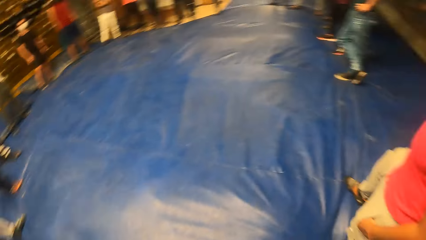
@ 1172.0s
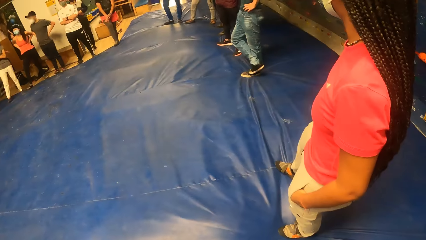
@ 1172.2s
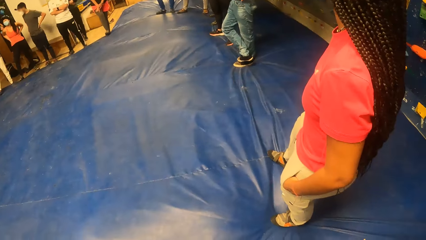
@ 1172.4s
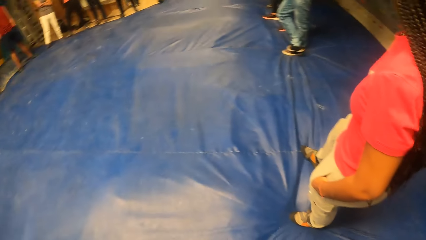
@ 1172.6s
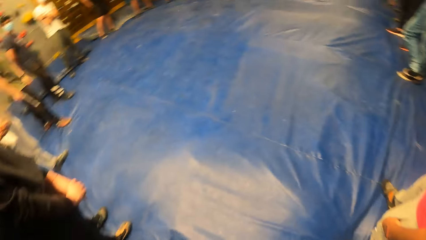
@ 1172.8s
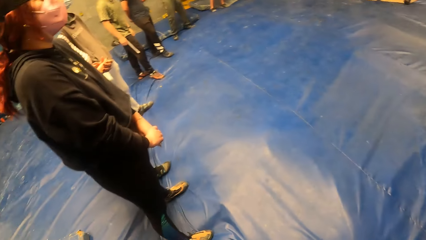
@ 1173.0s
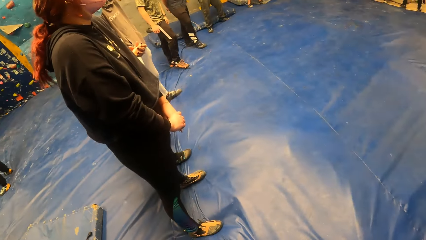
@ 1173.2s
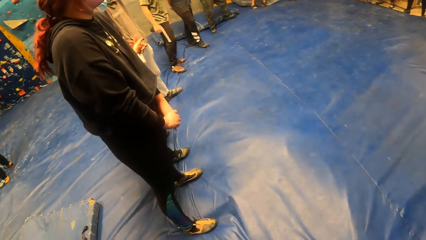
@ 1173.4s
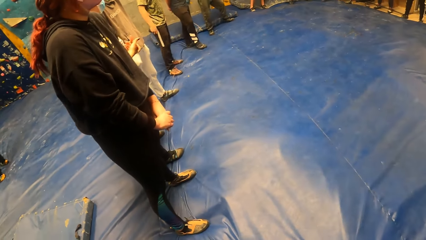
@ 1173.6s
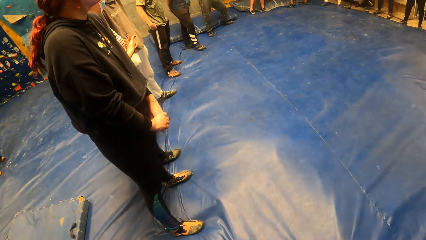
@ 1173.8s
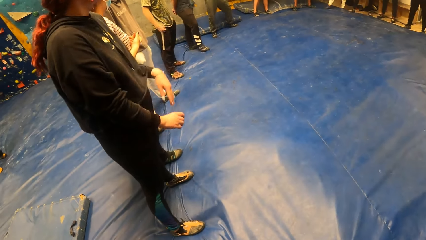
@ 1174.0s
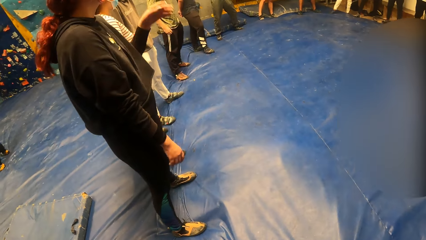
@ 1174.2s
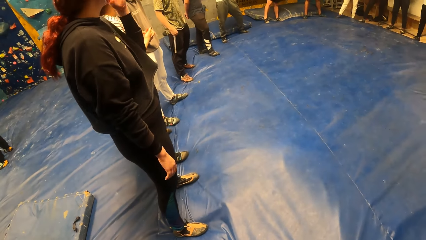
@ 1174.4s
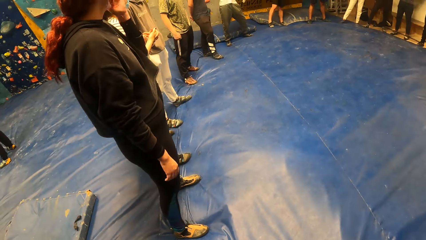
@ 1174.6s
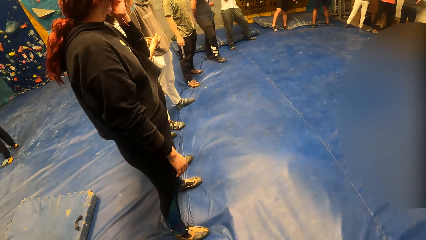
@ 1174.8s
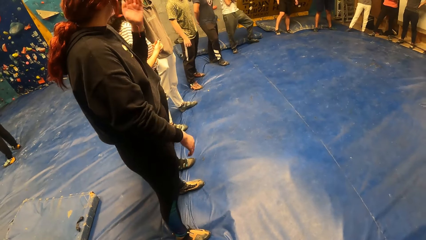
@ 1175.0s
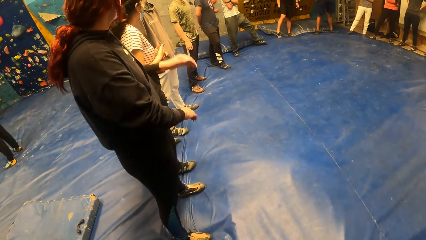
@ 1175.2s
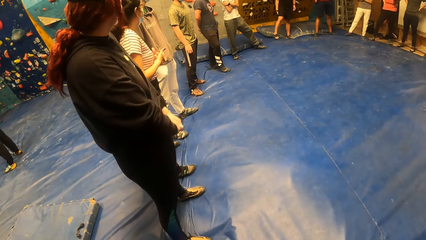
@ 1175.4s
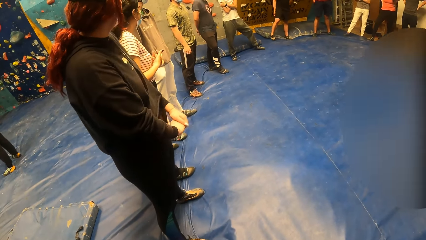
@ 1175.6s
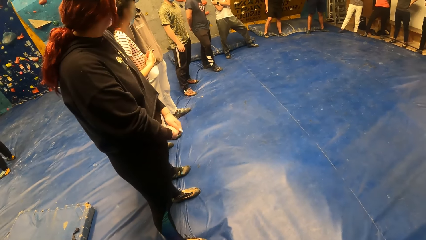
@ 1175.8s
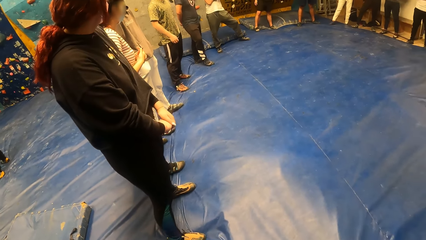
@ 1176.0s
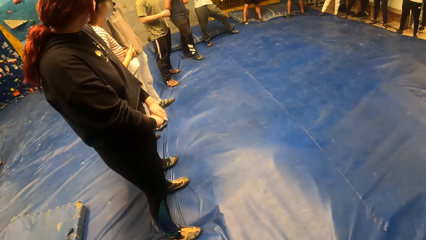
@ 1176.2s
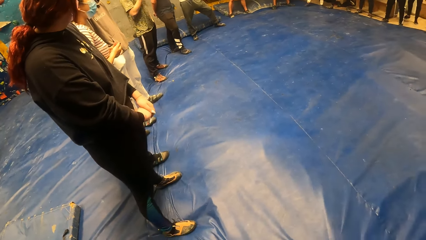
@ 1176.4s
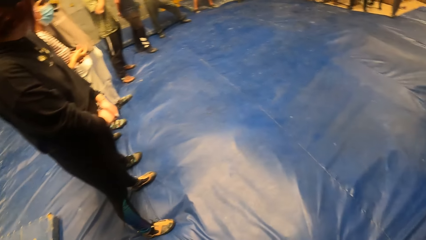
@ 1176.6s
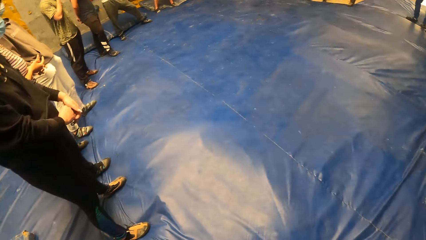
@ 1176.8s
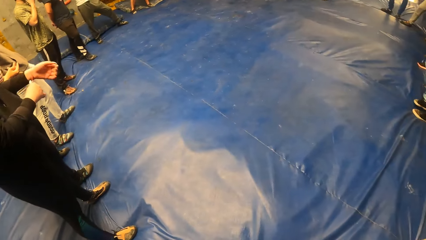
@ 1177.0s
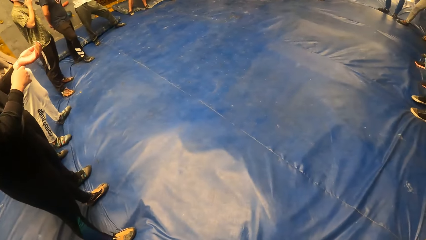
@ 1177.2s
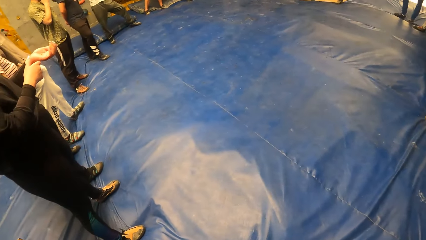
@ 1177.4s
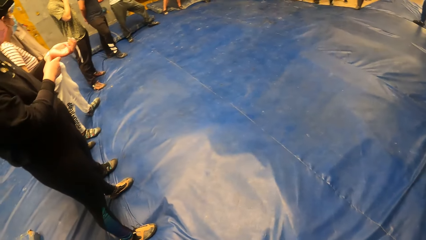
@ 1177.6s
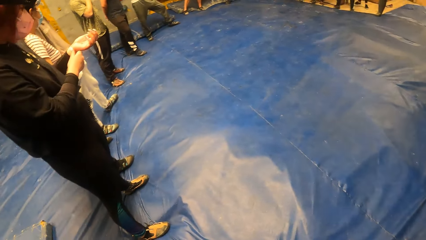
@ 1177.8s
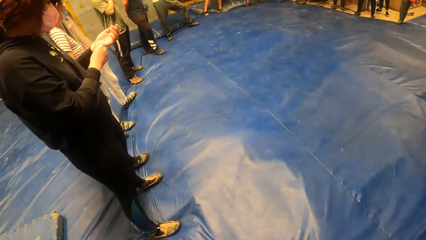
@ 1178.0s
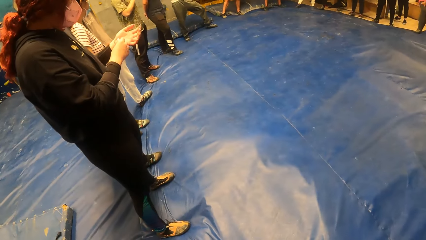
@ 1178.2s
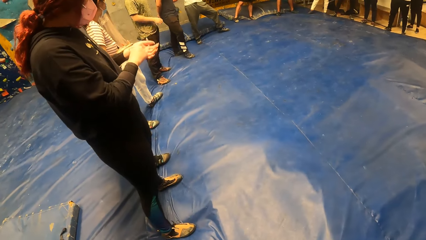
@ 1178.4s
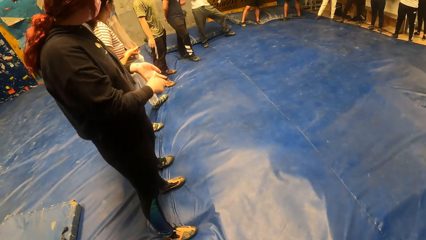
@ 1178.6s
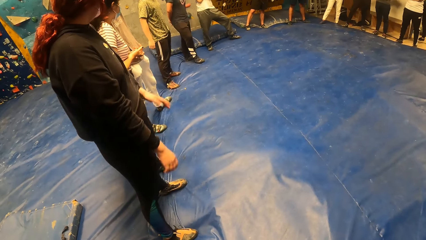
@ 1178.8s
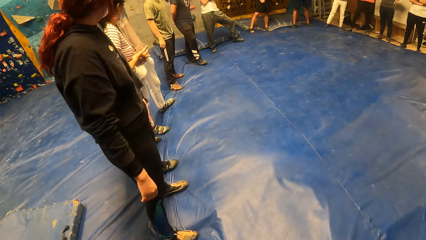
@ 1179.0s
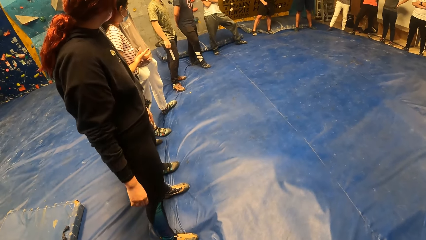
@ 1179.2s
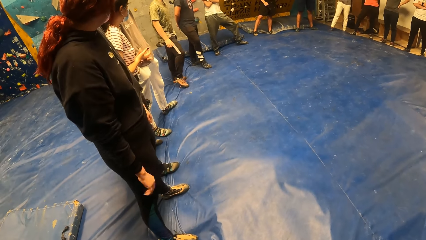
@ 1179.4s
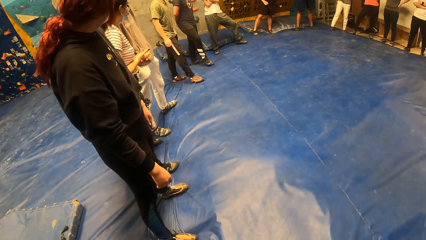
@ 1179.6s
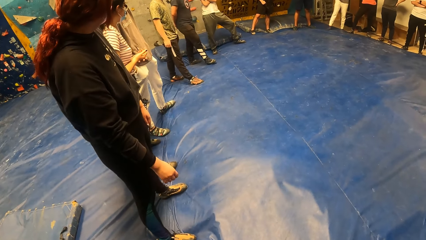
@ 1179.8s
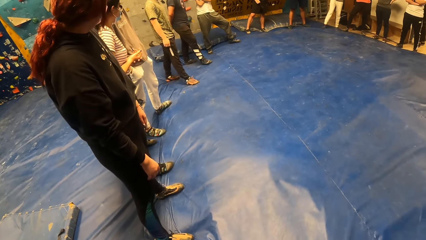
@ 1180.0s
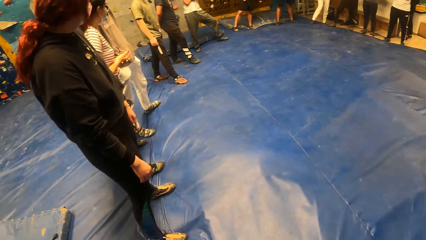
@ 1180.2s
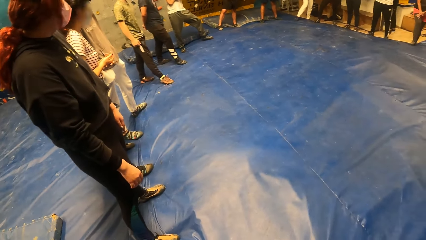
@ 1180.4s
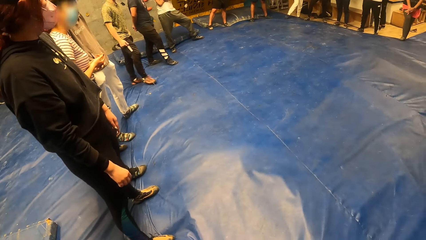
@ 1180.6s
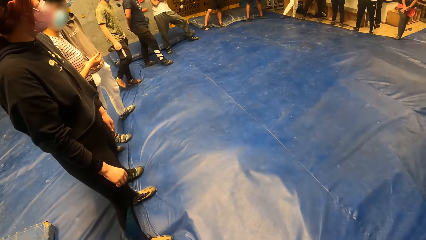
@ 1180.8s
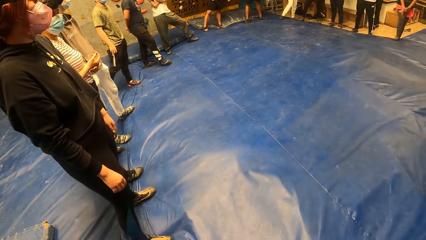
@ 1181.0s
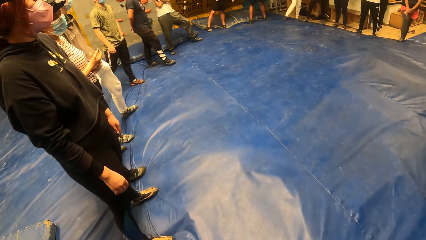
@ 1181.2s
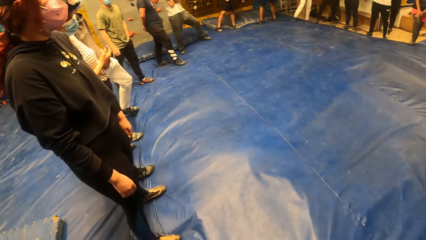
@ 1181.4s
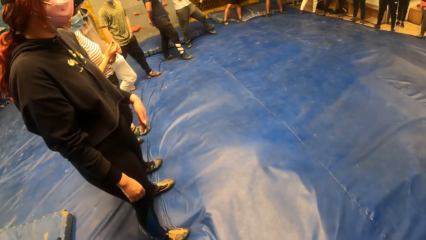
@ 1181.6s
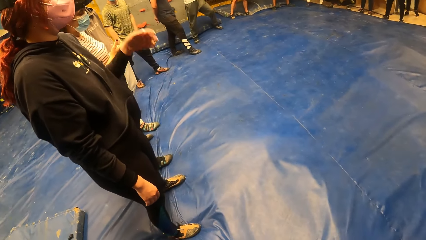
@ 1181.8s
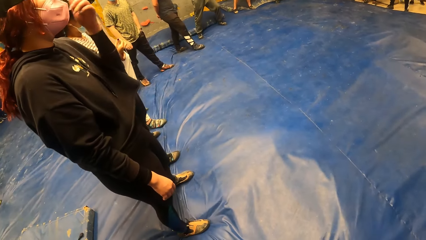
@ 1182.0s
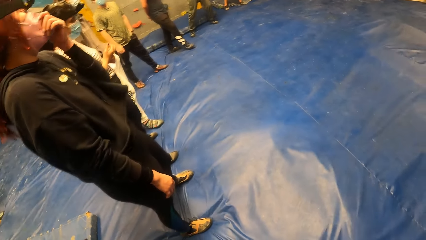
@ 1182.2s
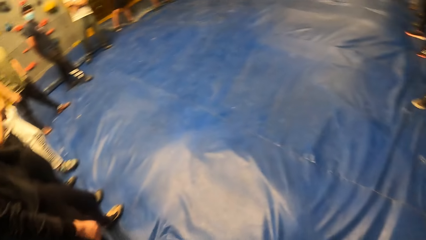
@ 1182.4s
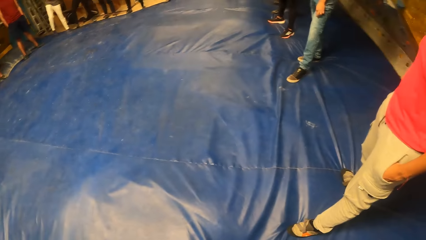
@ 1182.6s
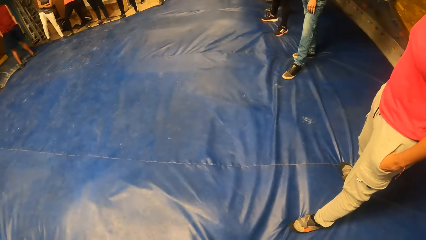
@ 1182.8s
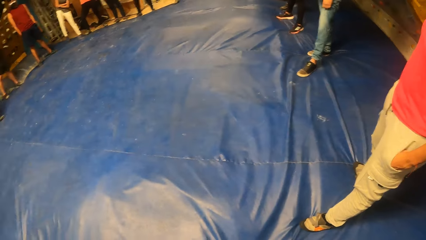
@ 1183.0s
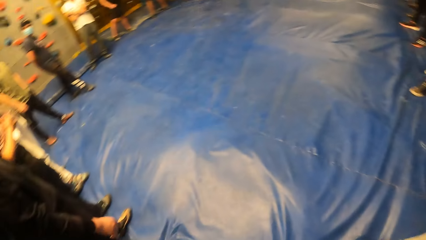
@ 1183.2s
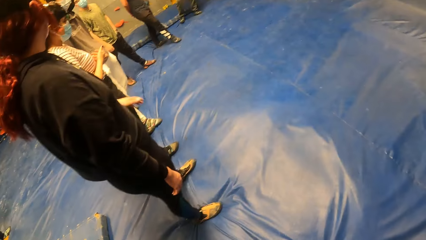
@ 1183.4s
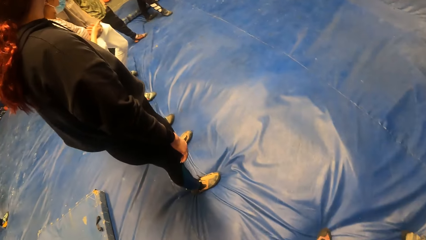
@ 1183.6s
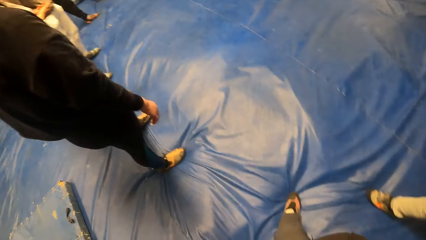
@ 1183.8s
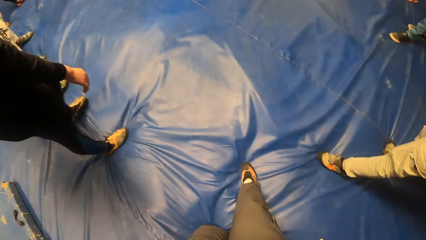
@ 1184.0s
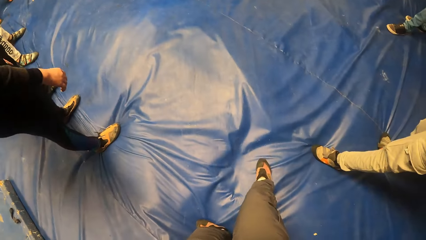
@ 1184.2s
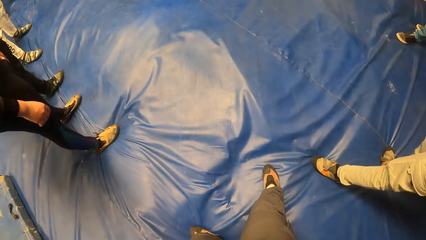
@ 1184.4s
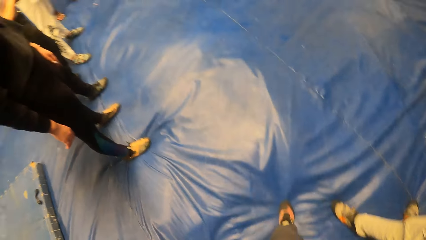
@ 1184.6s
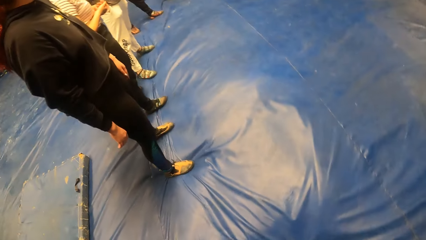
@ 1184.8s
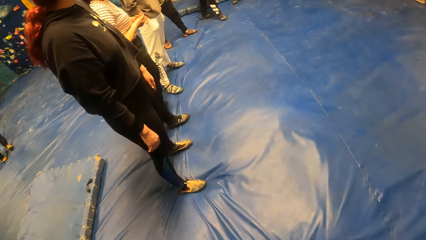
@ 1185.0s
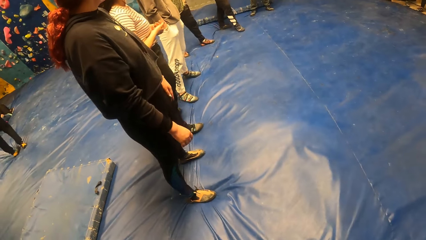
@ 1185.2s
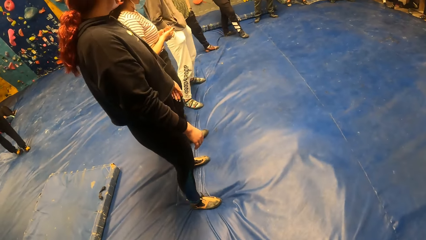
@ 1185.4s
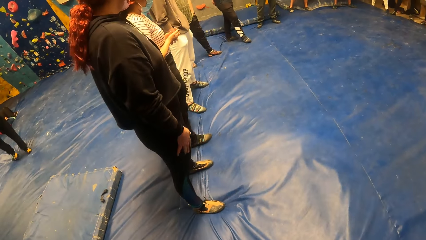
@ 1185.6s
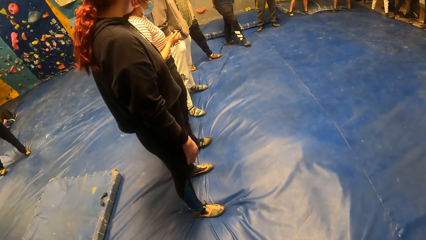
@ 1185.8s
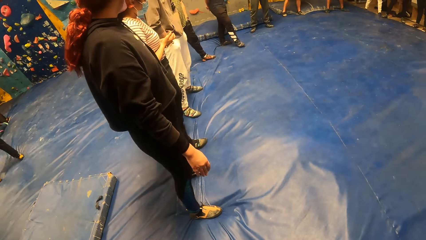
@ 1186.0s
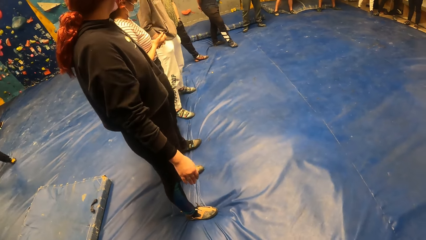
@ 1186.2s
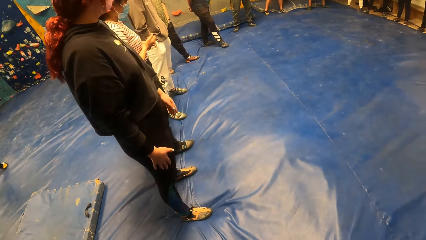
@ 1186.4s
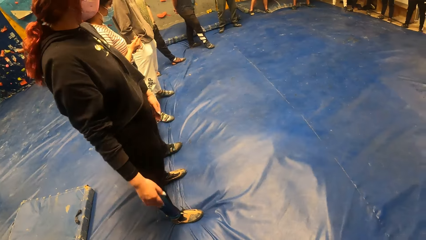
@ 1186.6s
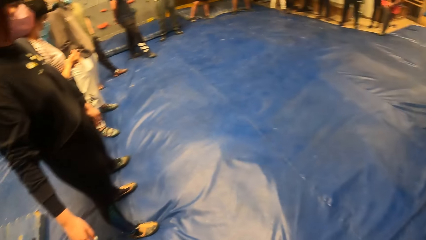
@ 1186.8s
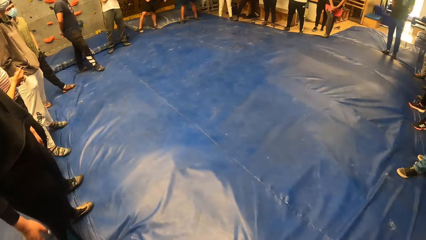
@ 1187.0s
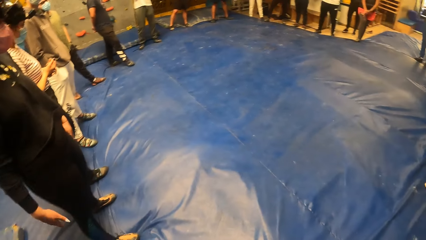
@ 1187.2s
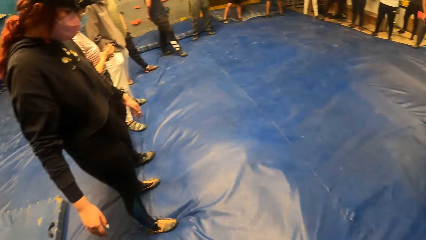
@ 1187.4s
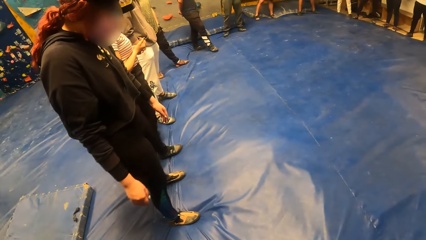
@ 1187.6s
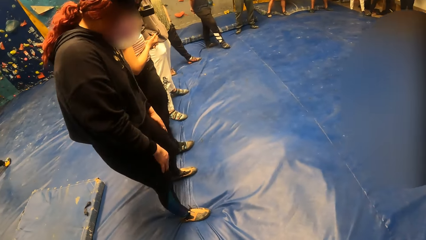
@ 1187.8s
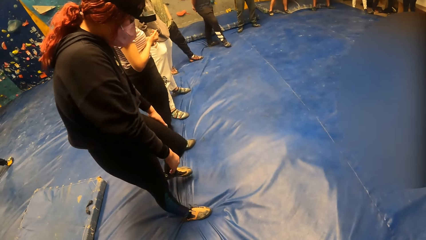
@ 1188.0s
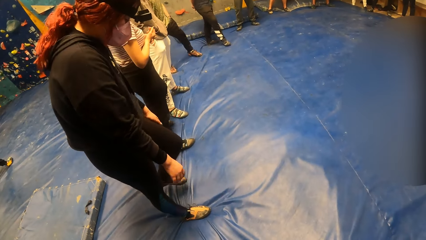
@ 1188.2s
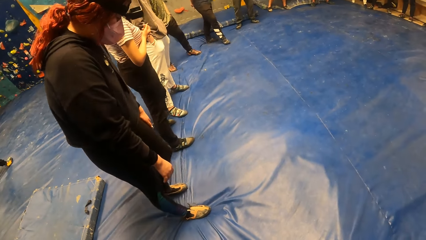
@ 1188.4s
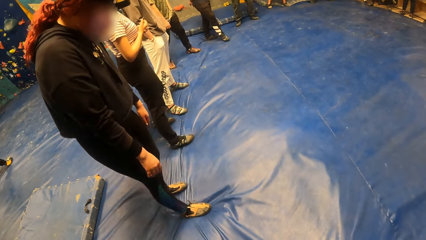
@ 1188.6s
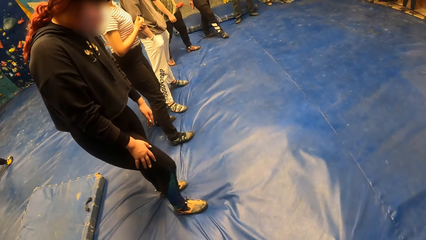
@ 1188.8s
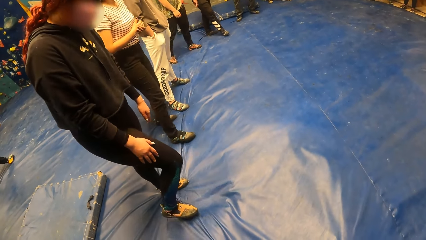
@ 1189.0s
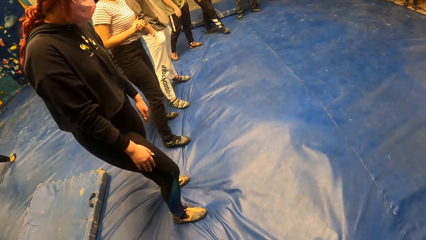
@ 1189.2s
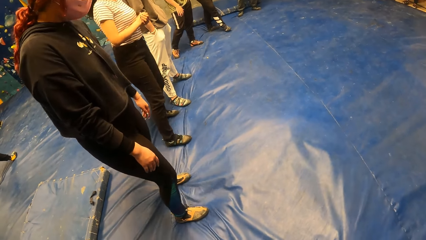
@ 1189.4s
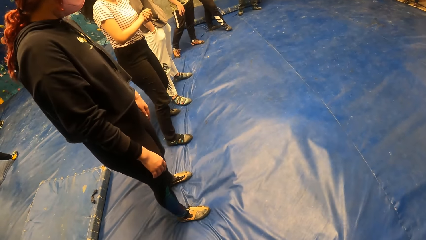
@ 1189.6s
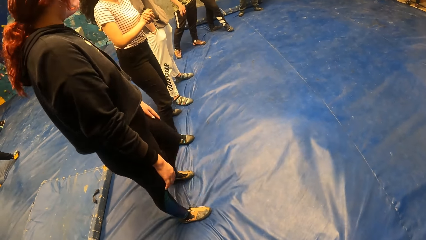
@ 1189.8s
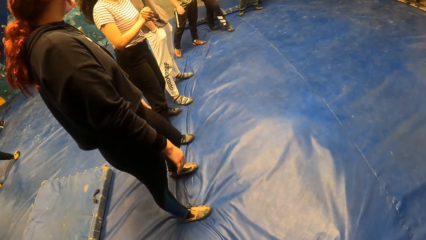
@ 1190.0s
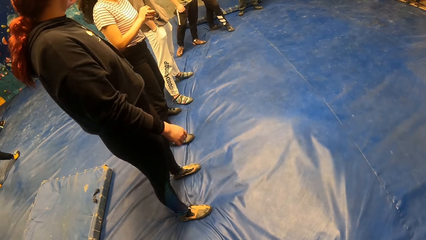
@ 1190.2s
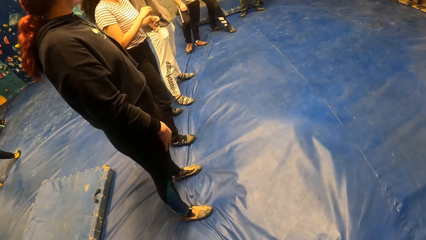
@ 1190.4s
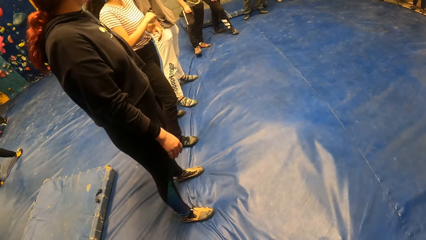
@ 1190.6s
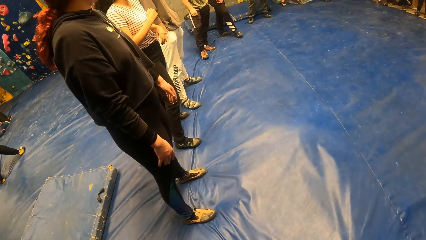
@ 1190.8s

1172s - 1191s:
A girl touches a bracelet on her left hand with her right hand. The girl drops her hands. The camera wearer raises the left hand. The girl touches the mask on her face with her left hand. The camera wearer looks around. They step forward. They look around. The girl sways her hands. The camera wearer looks around. The girl raises her legs.
